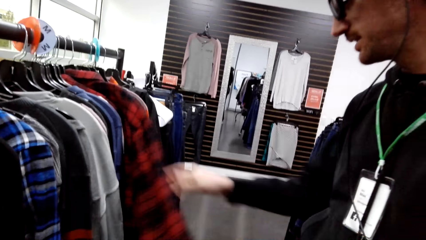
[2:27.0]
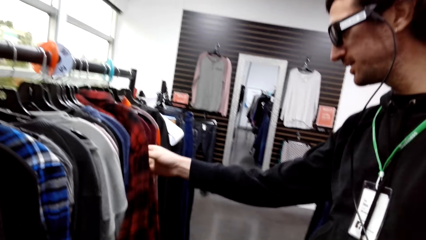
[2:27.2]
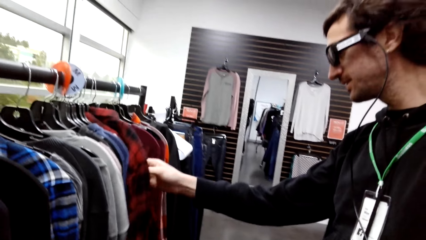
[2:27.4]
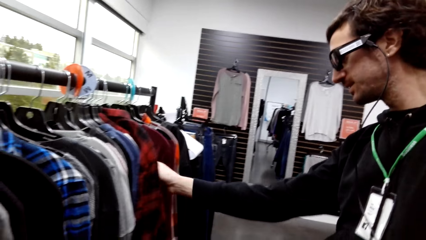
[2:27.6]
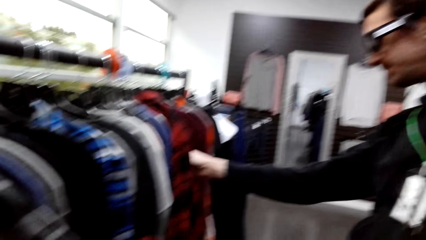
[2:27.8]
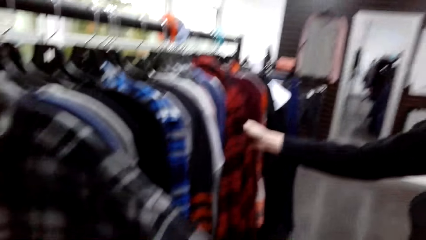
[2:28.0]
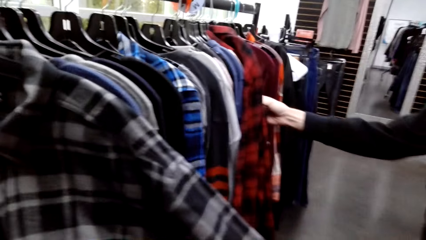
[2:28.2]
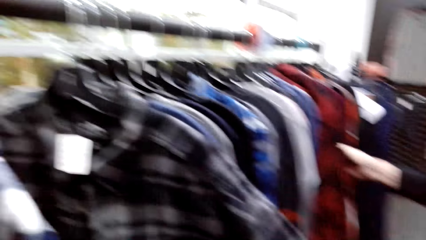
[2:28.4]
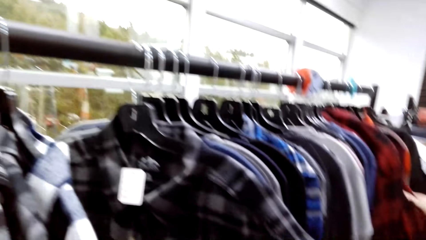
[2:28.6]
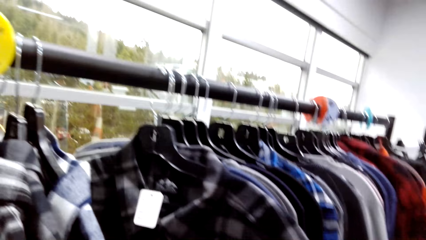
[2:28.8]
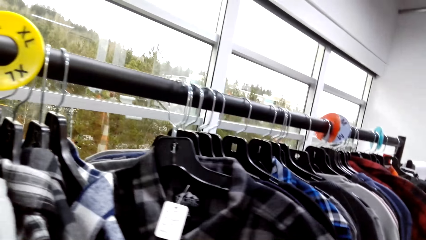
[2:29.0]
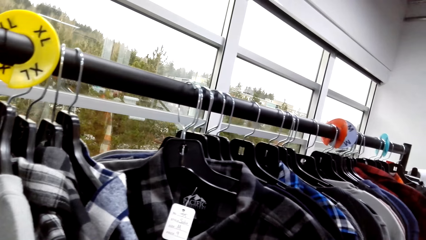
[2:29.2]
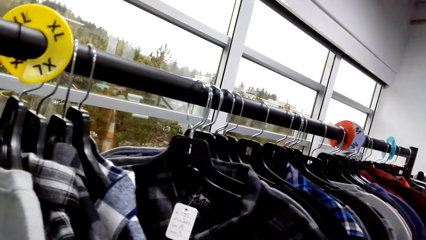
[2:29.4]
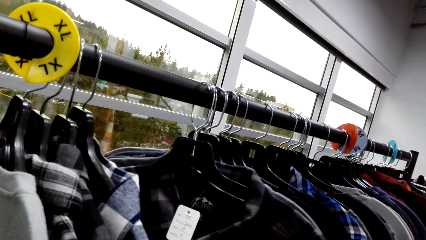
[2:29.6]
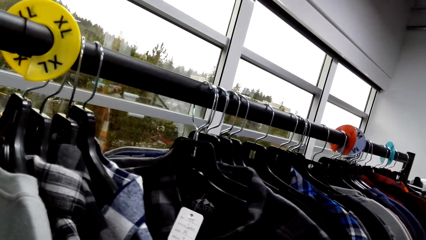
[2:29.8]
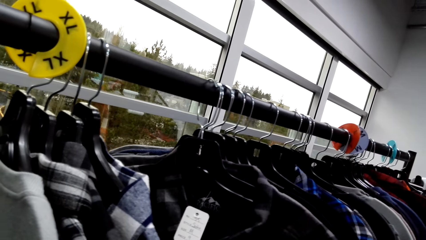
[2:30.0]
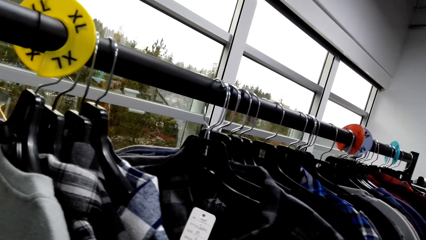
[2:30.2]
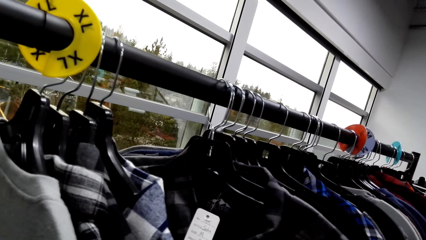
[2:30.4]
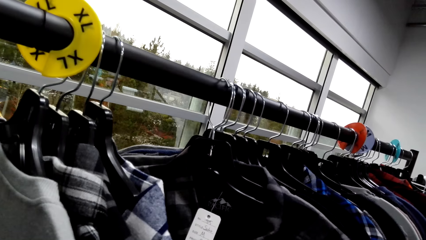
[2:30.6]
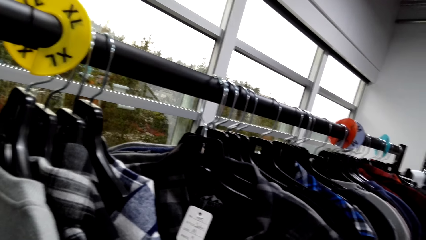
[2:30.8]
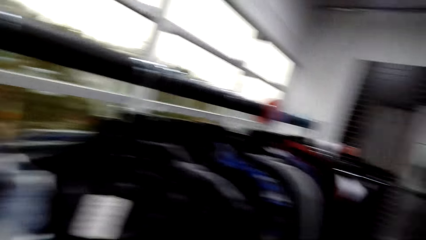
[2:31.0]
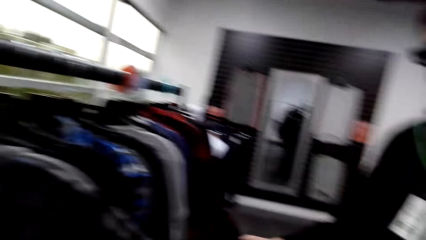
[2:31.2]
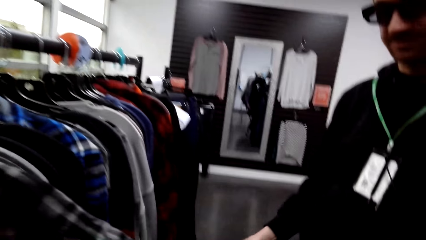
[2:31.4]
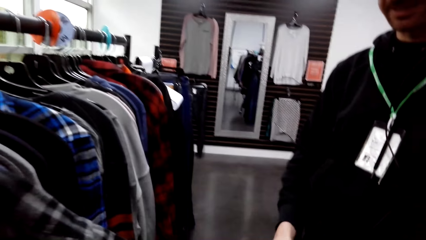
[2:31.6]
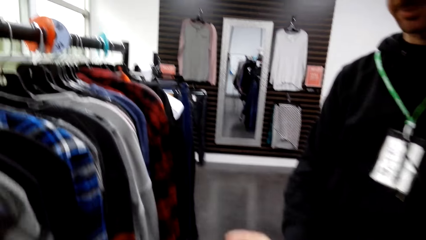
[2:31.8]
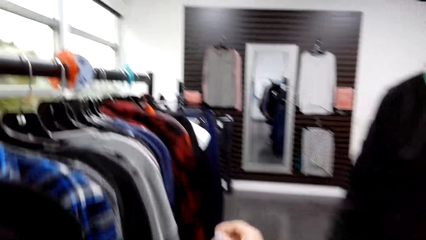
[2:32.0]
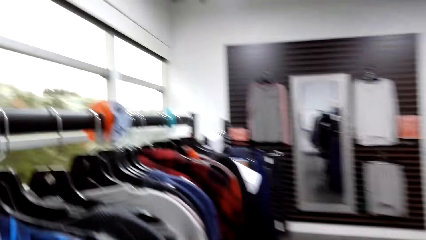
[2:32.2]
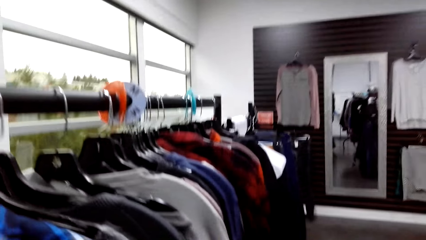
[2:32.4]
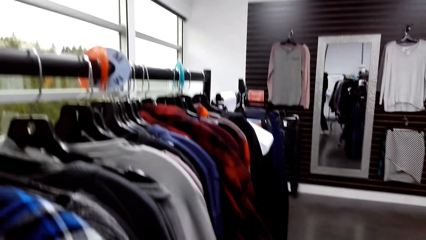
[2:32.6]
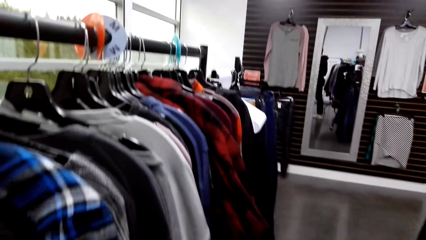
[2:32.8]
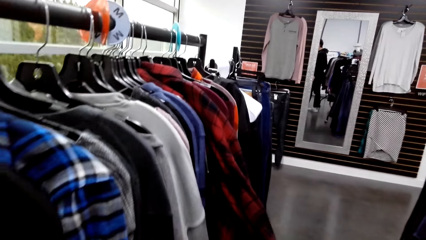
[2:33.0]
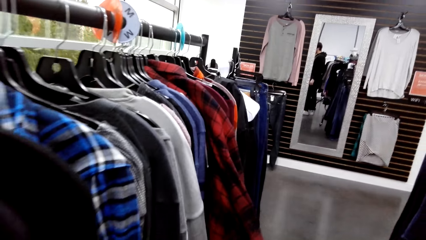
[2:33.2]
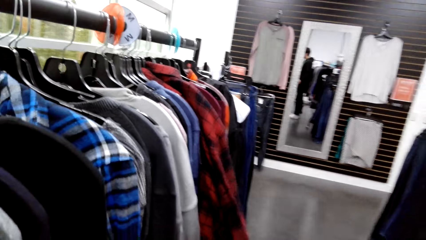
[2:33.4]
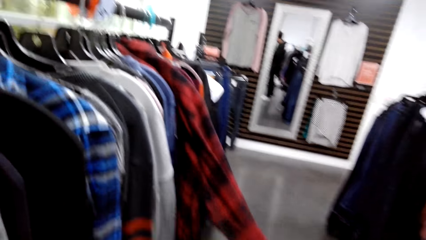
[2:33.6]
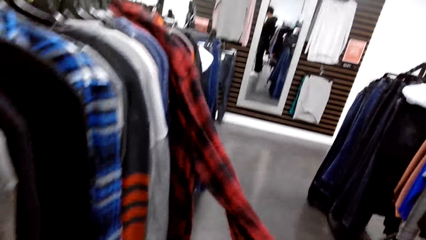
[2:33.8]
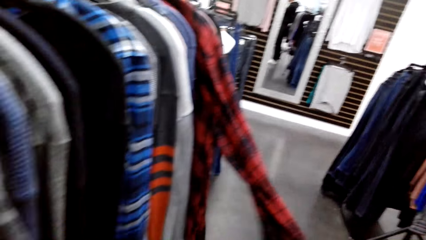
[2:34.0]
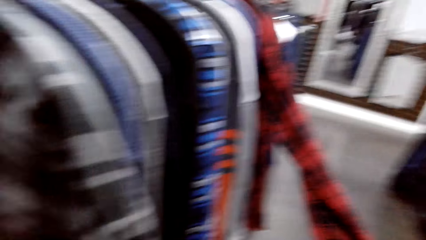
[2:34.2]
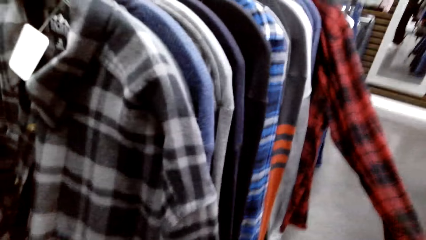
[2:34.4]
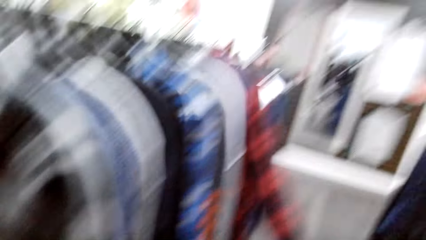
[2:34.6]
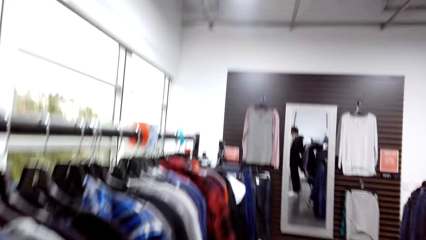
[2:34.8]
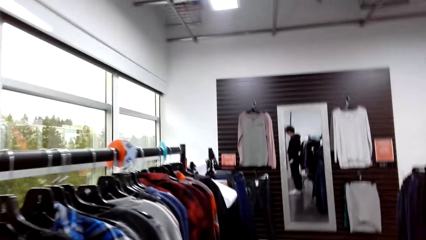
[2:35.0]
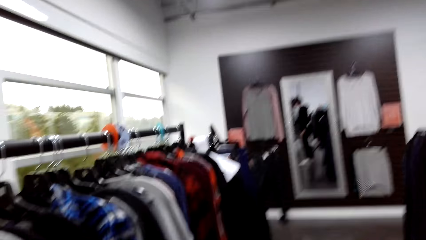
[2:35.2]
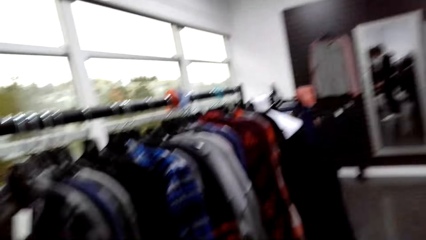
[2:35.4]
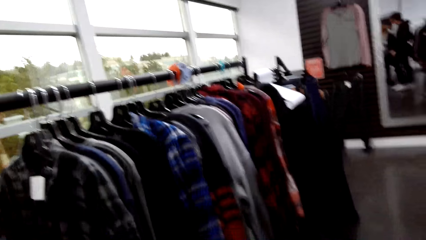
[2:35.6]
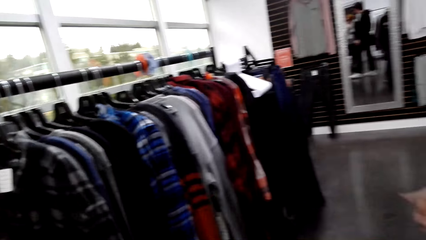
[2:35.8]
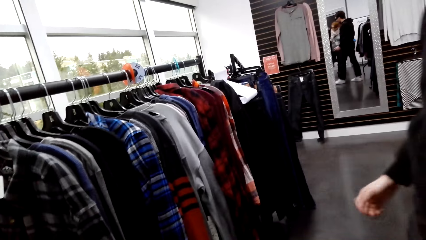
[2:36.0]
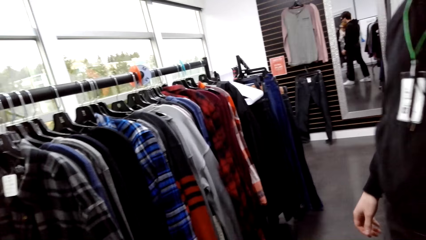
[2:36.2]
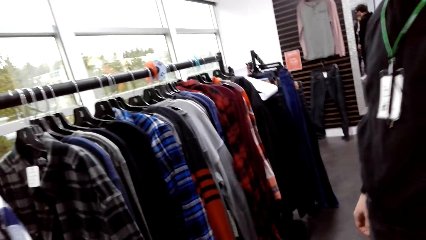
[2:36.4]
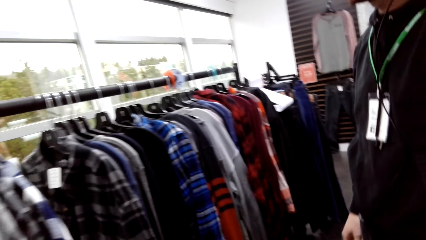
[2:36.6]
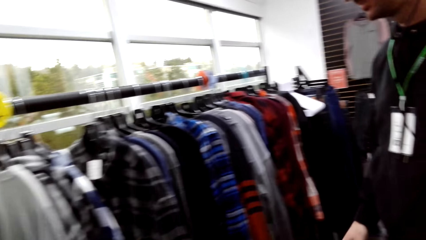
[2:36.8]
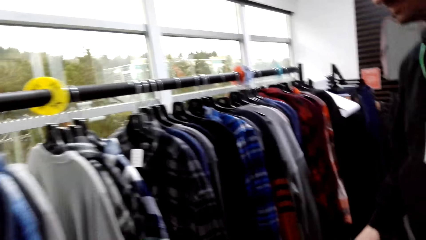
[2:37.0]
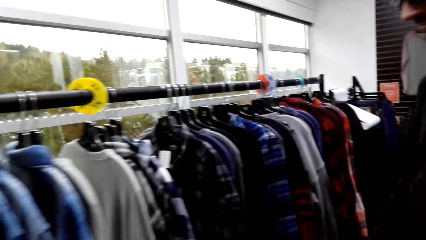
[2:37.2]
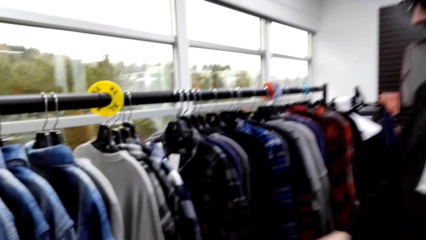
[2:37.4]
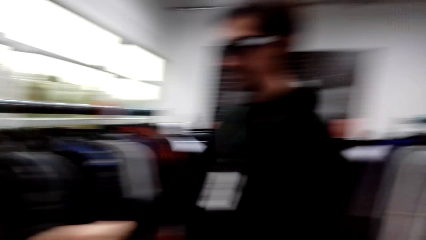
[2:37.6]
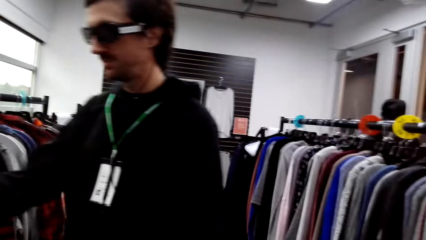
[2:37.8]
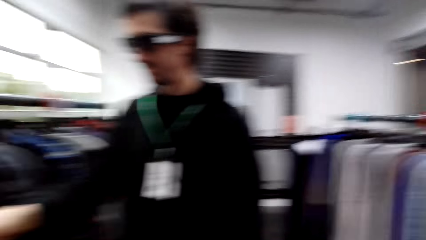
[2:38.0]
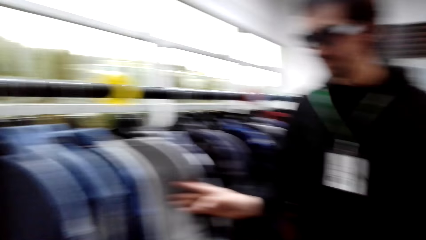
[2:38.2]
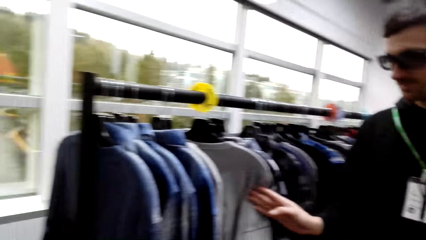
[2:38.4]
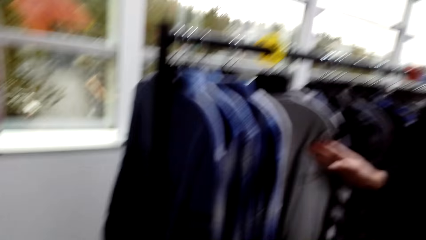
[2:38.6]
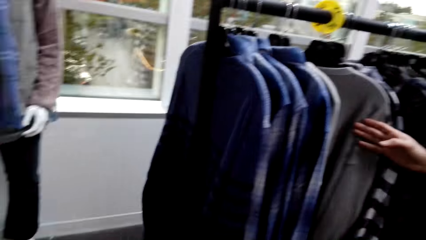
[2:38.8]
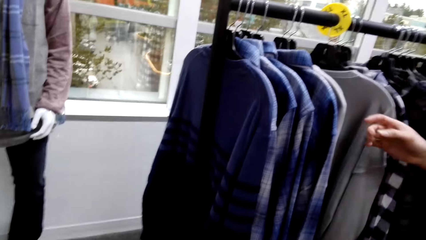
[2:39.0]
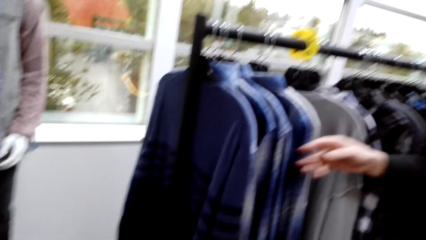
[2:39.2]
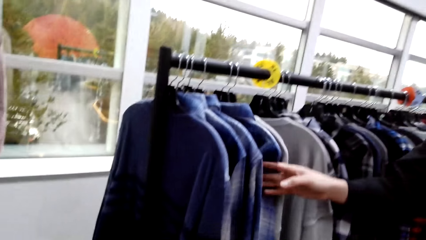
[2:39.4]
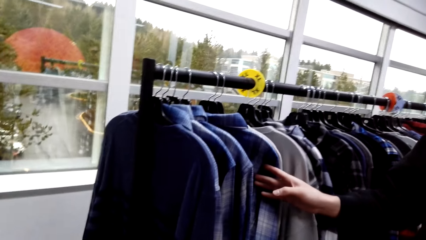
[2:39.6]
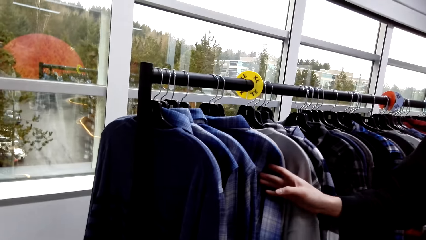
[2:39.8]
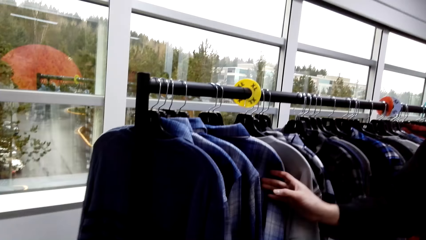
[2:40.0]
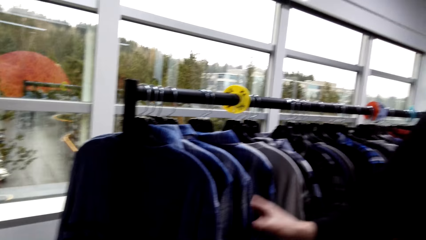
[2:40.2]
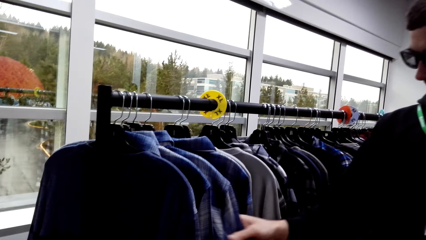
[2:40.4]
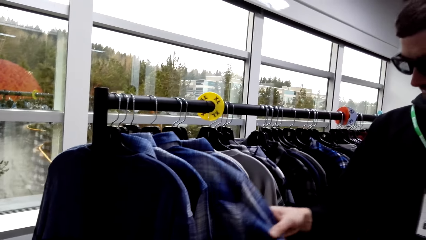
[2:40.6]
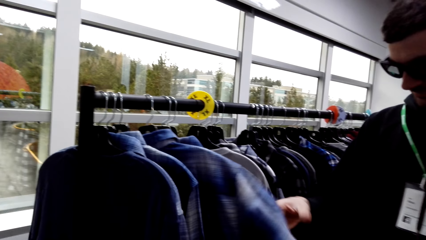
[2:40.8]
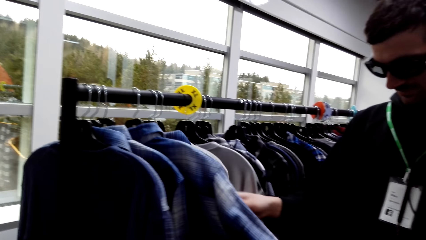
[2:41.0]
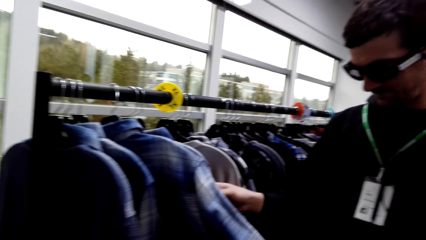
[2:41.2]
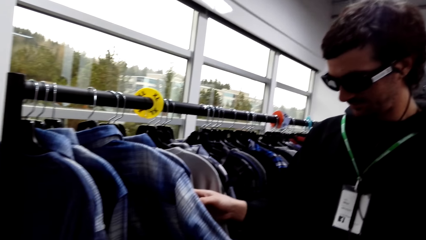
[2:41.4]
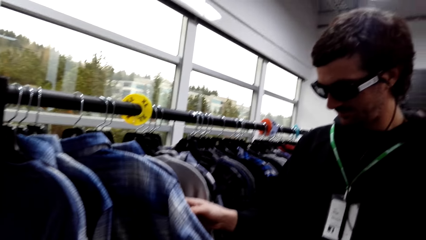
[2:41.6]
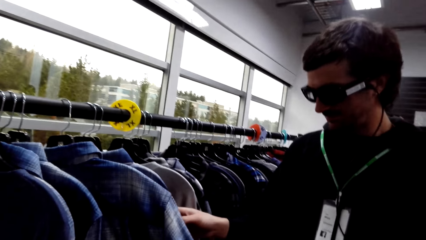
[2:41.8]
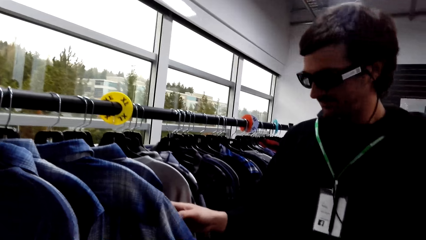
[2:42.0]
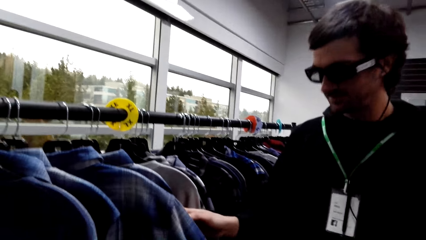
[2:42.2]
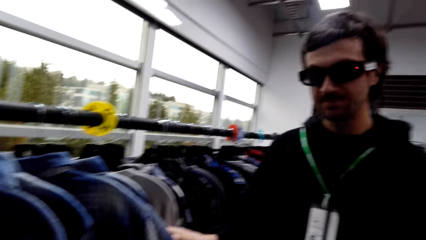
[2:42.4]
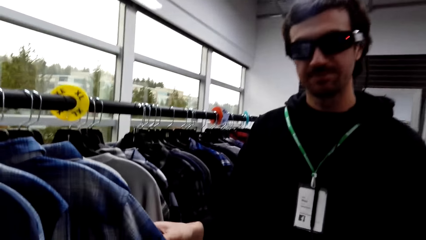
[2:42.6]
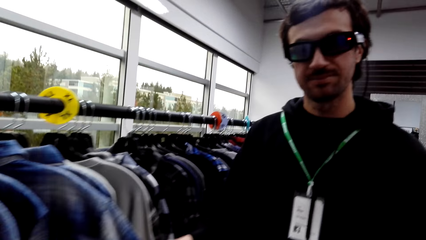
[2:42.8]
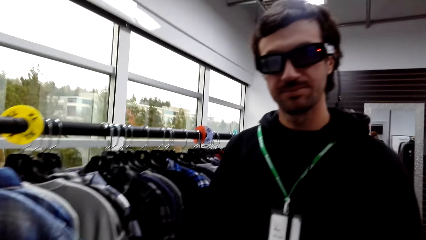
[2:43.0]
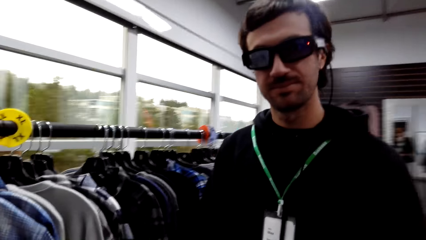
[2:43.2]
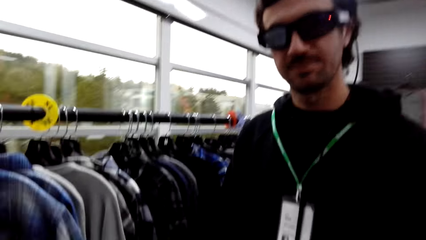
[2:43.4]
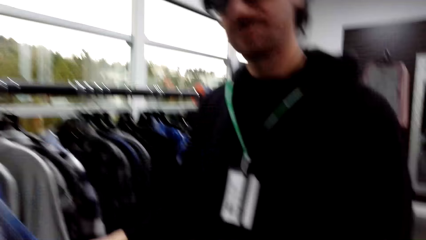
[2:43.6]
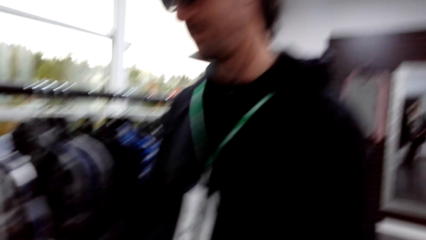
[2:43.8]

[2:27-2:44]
A male touches shirts and converses with the camera wearer. The male walks around the store and flips through the clothes. The camera wearer converses with another male.
